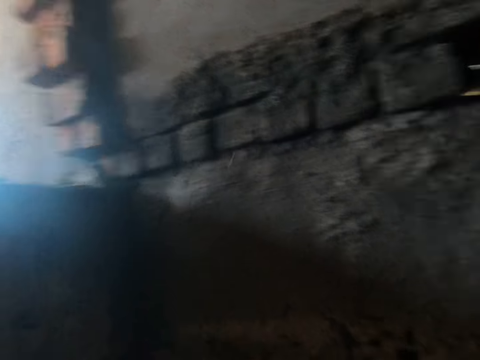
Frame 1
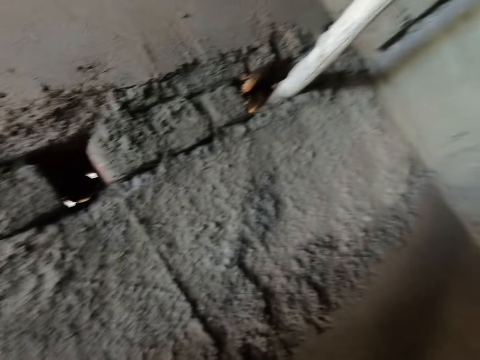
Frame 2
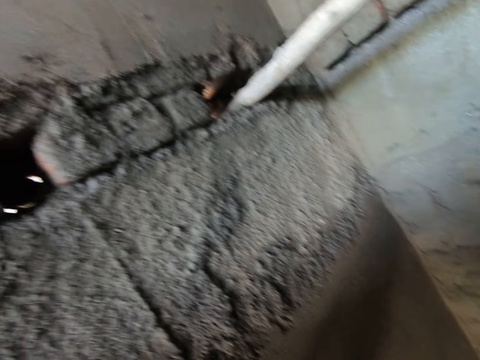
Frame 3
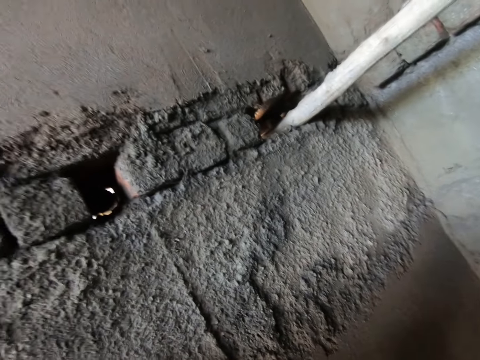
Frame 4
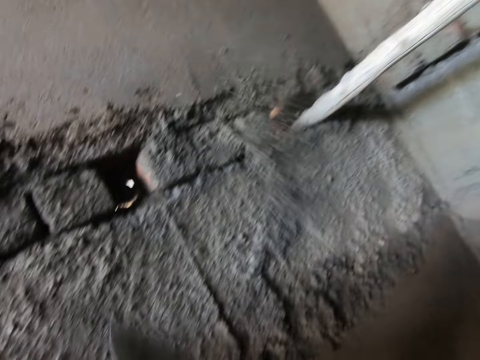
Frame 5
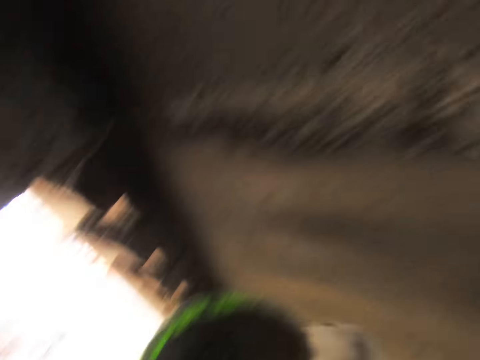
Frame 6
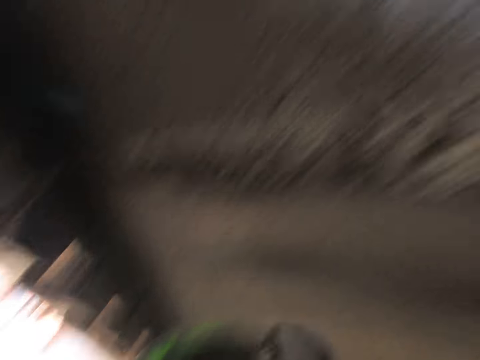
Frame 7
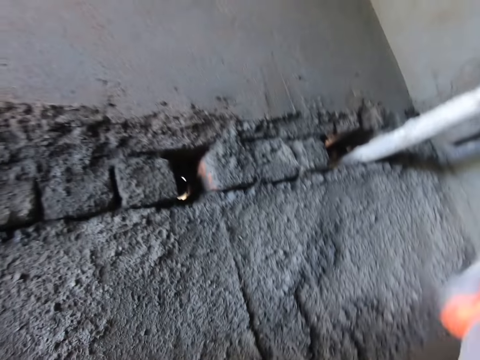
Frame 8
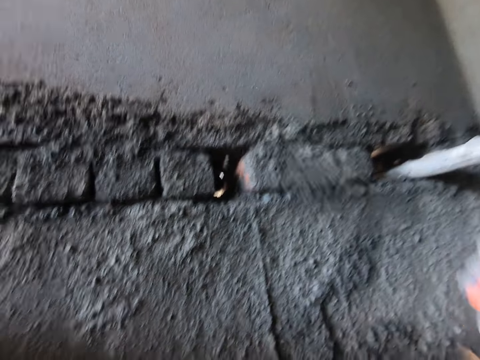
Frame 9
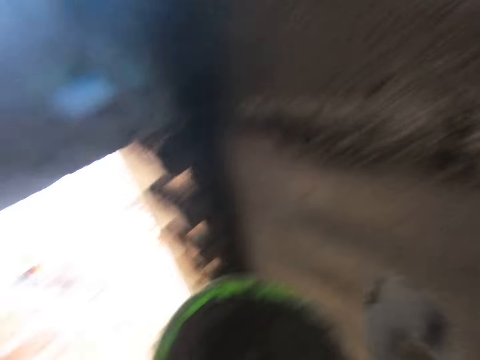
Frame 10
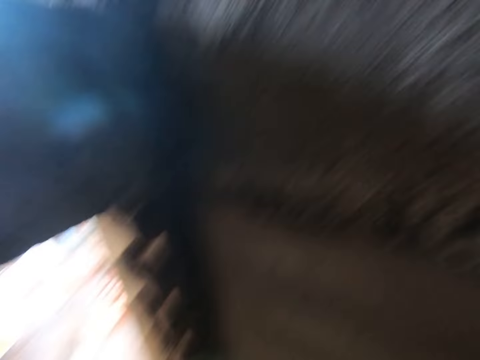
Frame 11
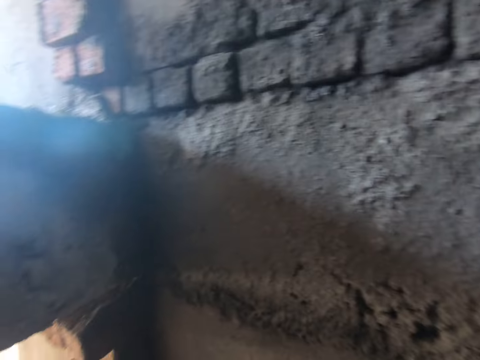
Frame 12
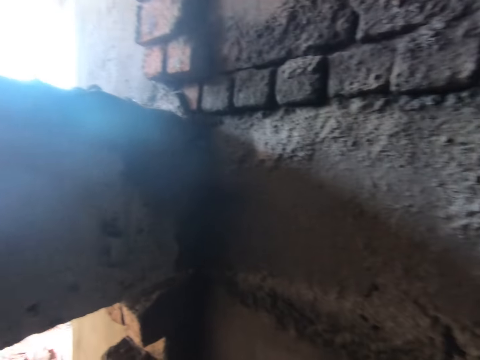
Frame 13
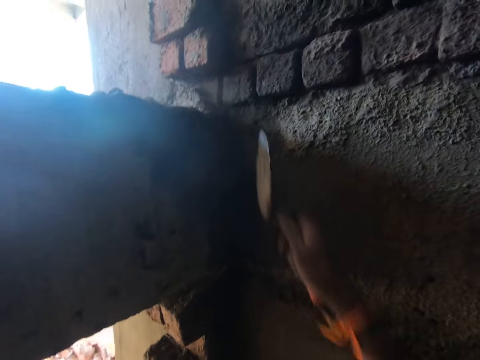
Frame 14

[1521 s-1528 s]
The camera wearer flings some cement on the wall with the trowel in his right hand. He looks around and lifts the trowel. He flings the cement on the wall with the trowel in his right hand. He scoops the cement from the bowl with the trowel in his right hand. He flings the cement on the wall with the trowel in his right hand. He scoops the cement from the bowl with the trowel in his right hand. He flings the cement on the wall with the trowel in his right hand.

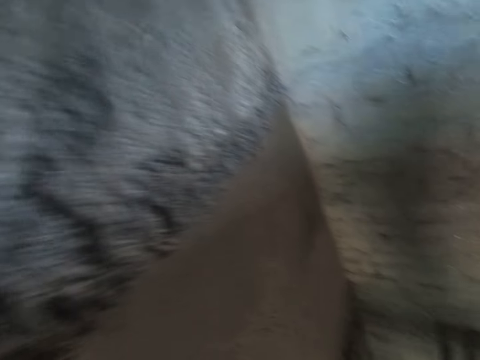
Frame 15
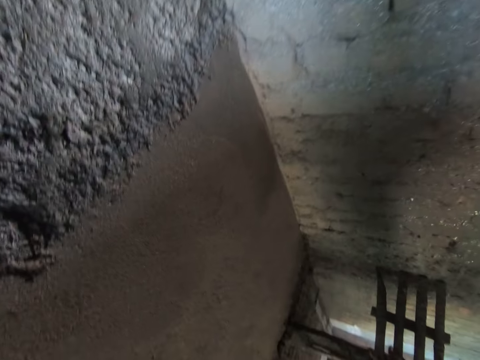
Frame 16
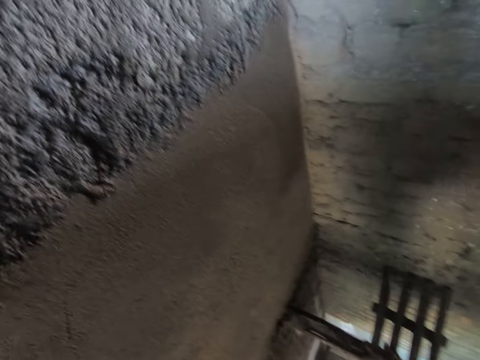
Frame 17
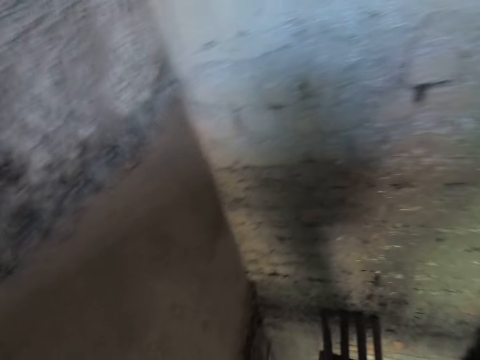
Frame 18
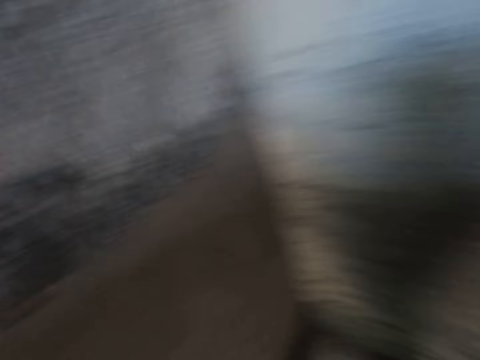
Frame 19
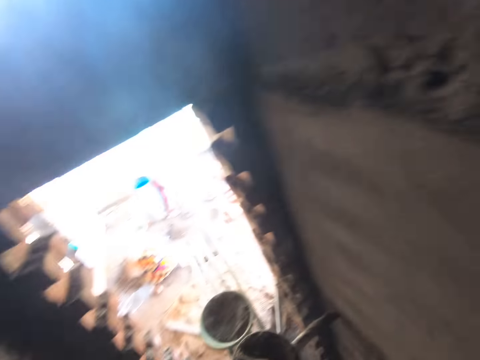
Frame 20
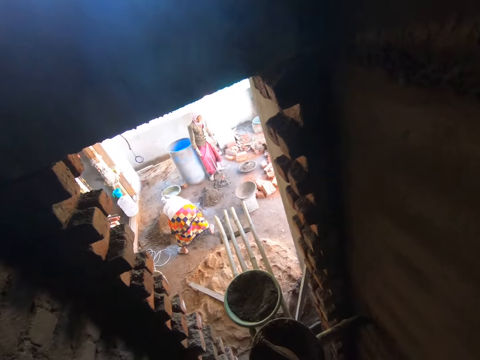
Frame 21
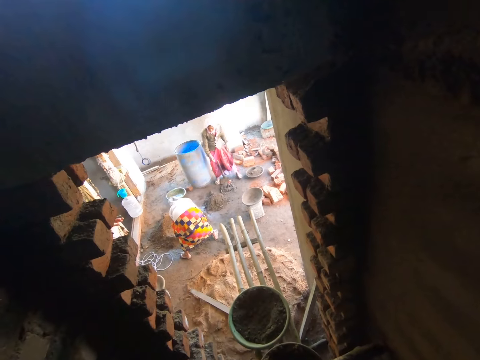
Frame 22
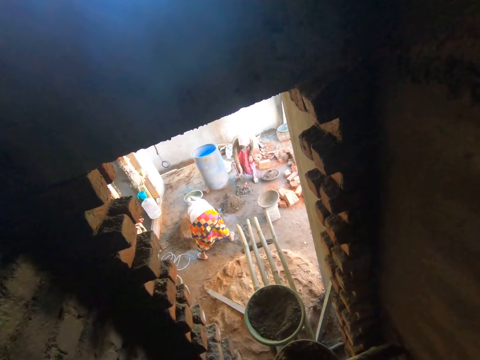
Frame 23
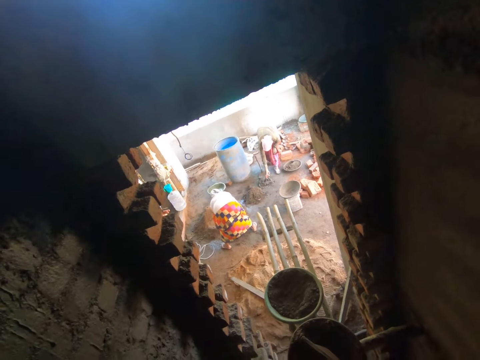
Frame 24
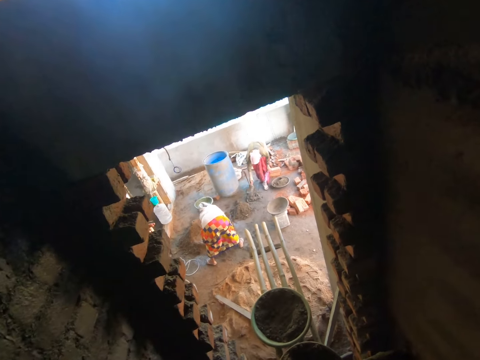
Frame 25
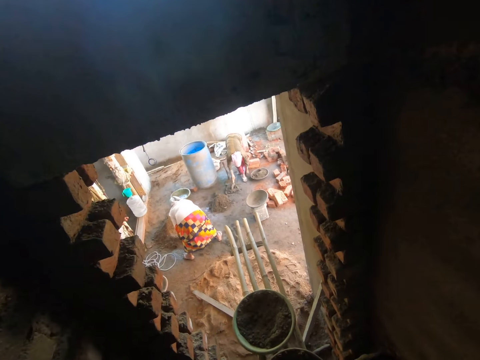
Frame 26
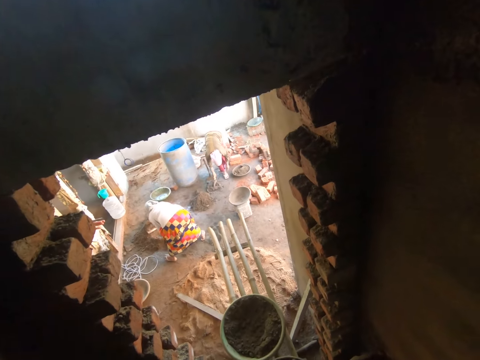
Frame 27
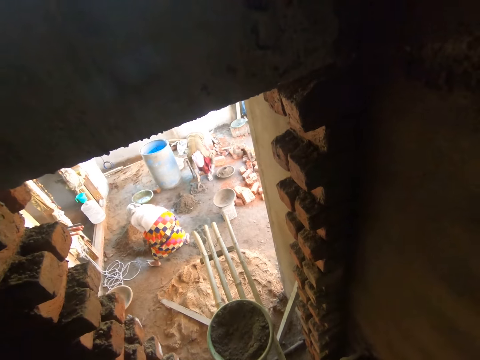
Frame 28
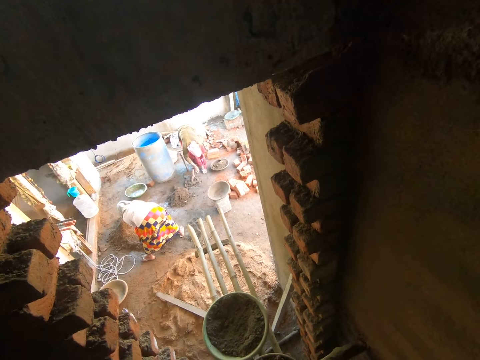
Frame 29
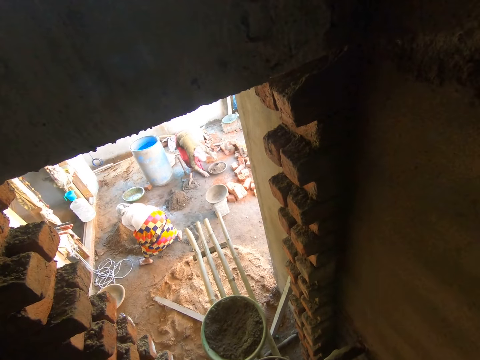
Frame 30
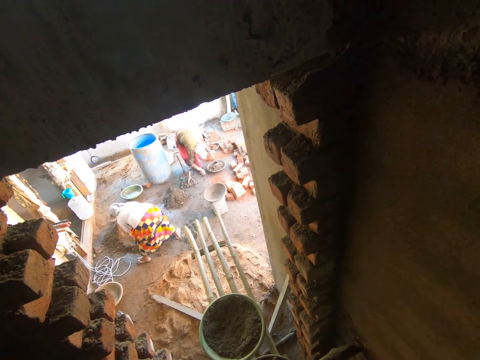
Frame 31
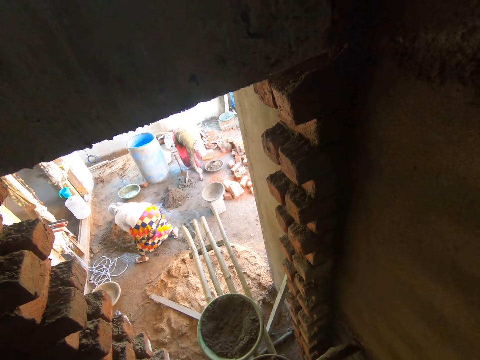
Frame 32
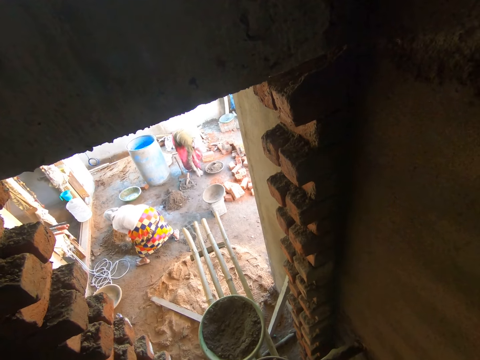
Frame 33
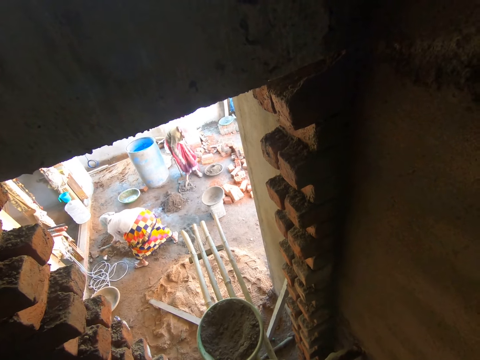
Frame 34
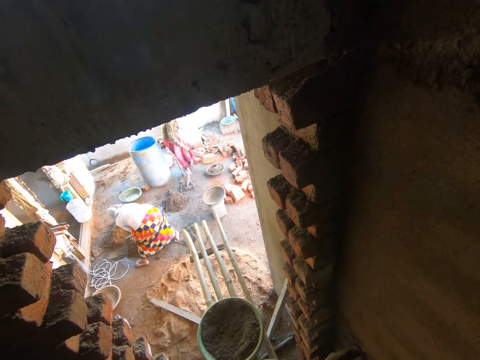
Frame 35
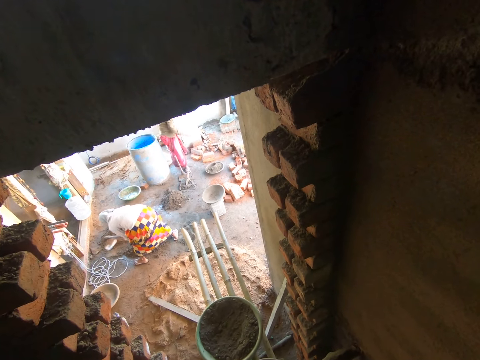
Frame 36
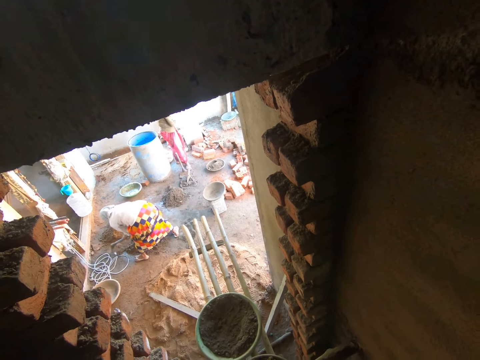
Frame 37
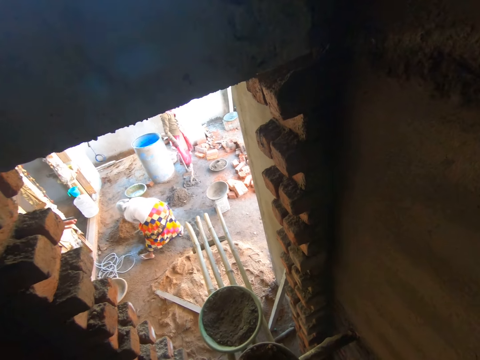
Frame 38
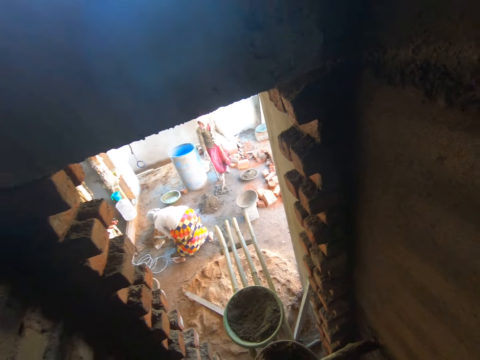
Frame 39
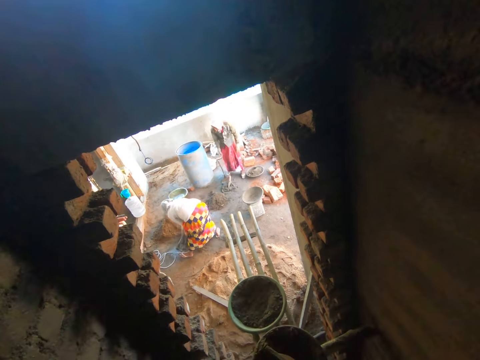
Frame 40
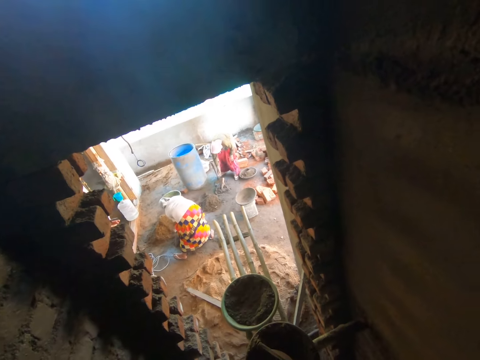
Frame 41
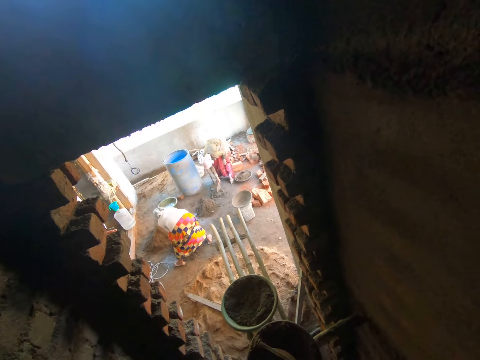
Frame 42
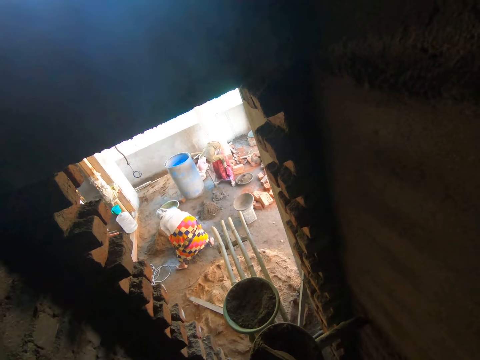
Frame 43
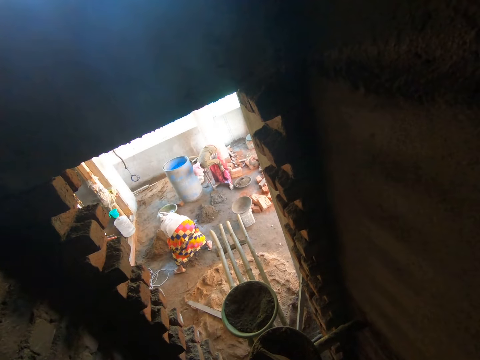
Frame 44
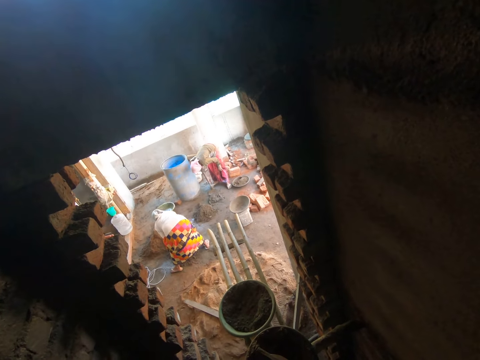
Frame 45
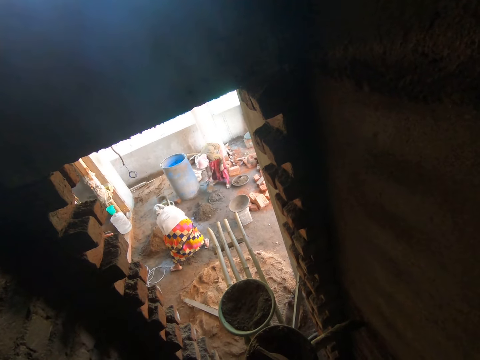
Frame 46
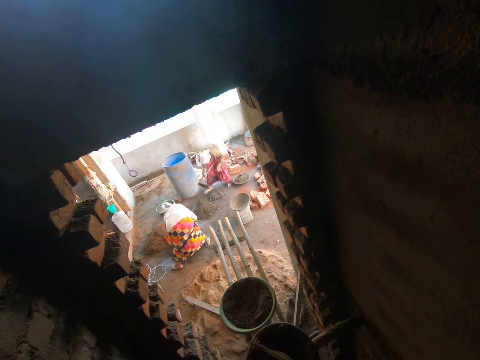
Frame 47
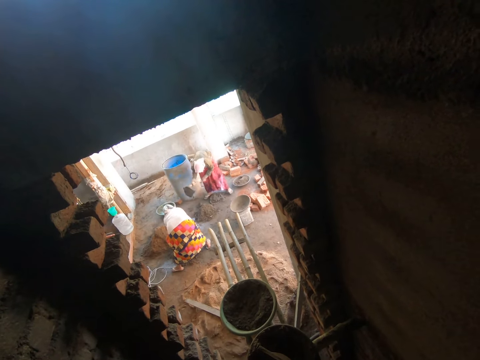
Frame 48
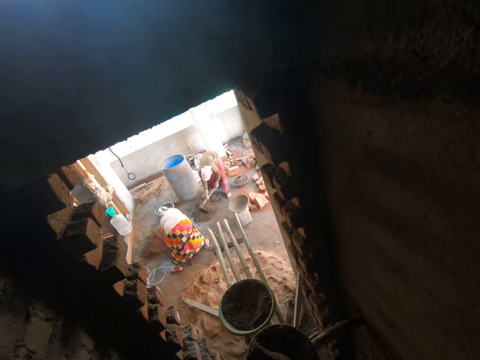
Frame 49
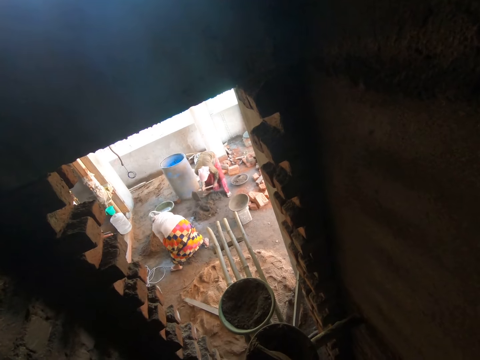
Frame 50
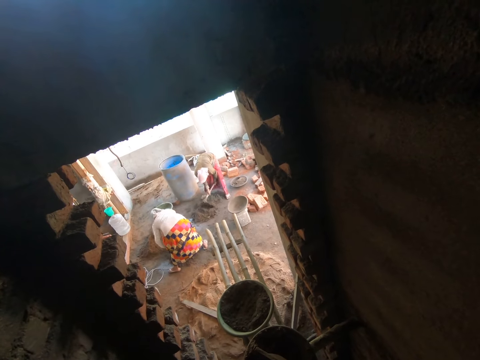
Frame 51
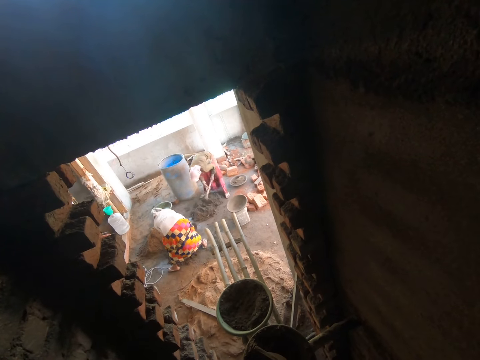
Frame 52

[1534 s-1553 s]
The camera wearer moves around. A woman picks a stick or trowel from the cement with her right hand. She puts the trowel in the concrete. Another woman mixes some cement on the ground with the shovel in both hands. The first woman hits the cement with the stick in her right hand. She touches a bowl with both hands. She picks a stone from the ground with her right hand. She moves around. She throws the stone on the ground with her right hand. She picks the stick from the cement with her right hand, drops the stick on the ground with her right hand. She picks a shovel or hoe from the ground with her right hand. She holds the hoe with the other hand and puts the hoe down. She mixes the cement on the ground with the shovel in both hands.
